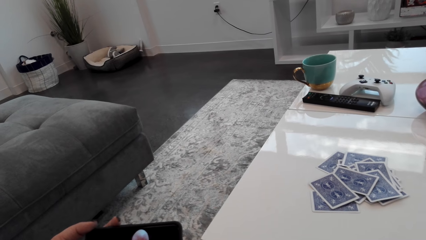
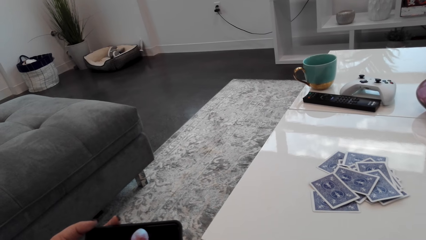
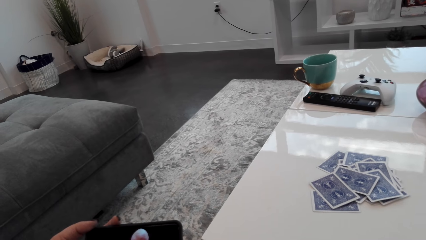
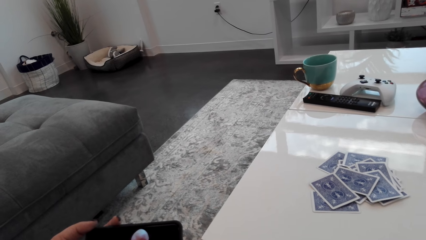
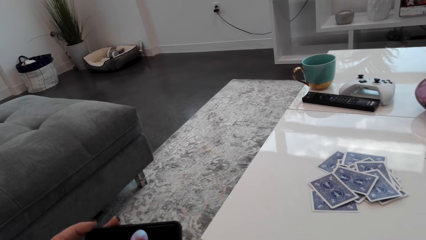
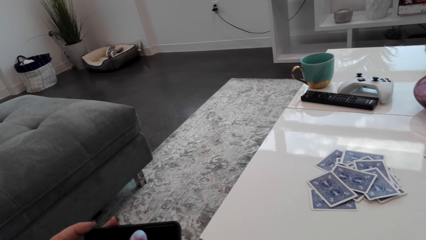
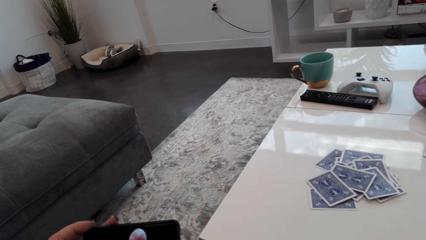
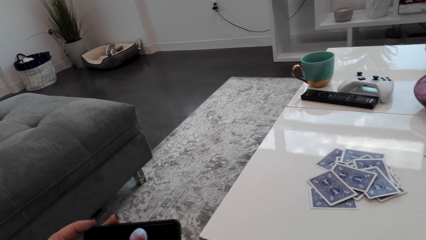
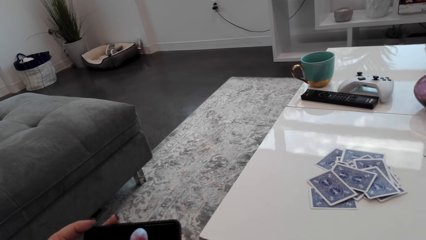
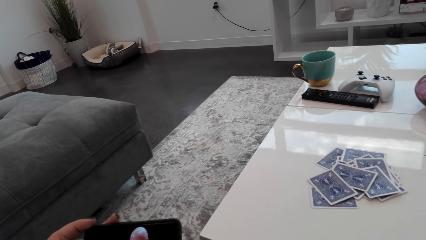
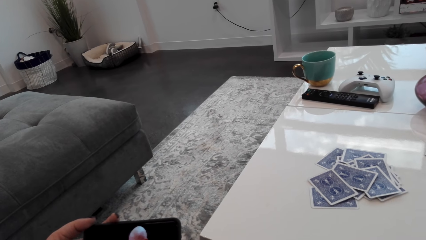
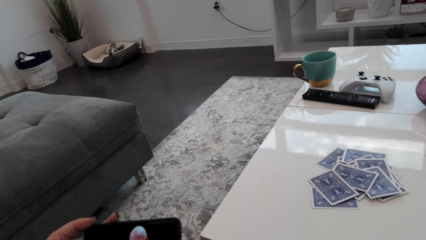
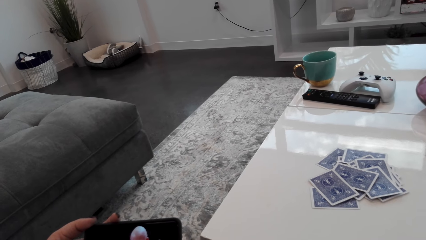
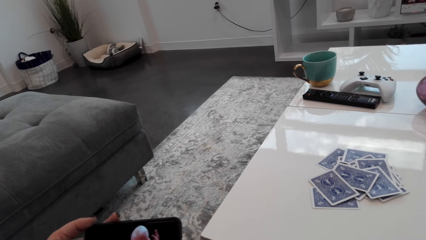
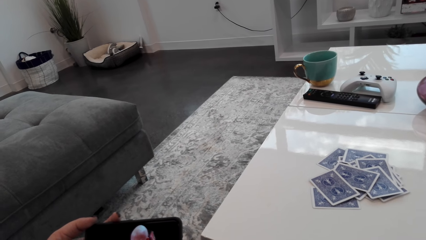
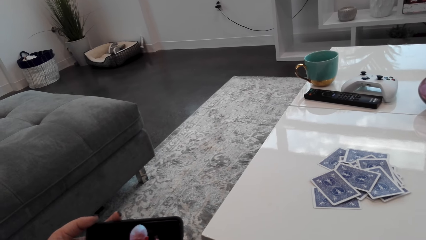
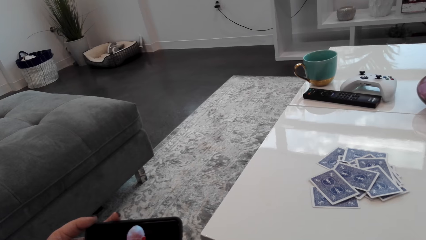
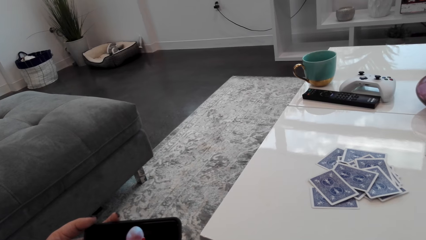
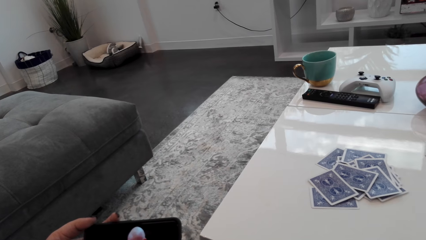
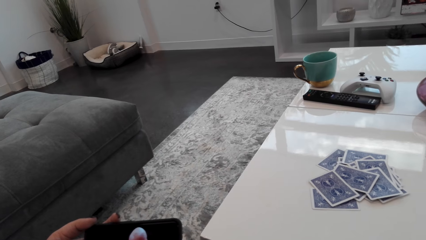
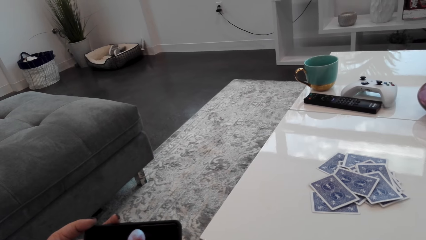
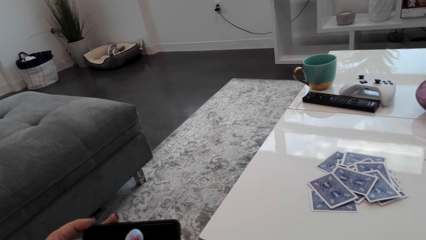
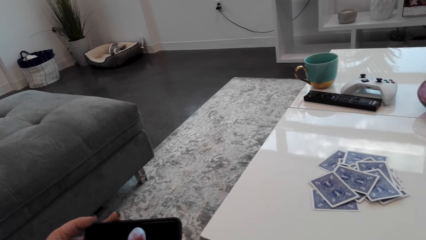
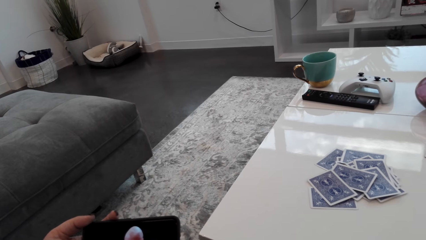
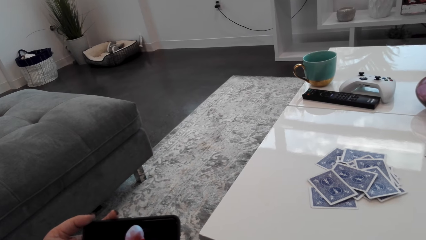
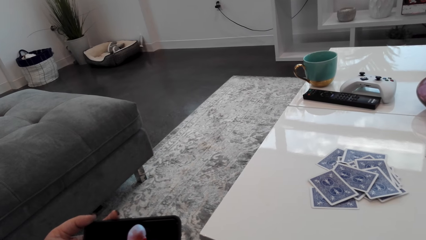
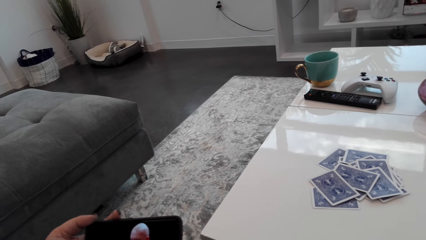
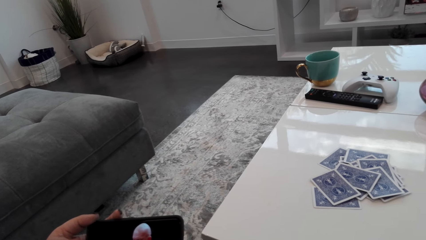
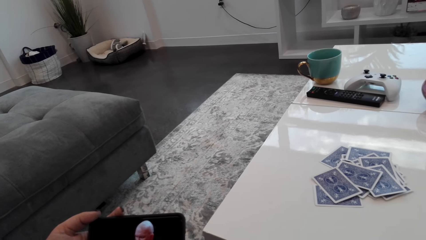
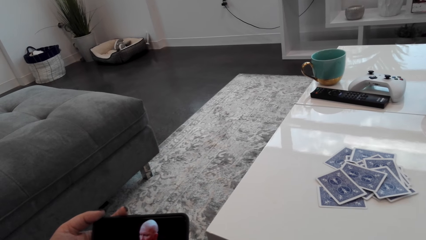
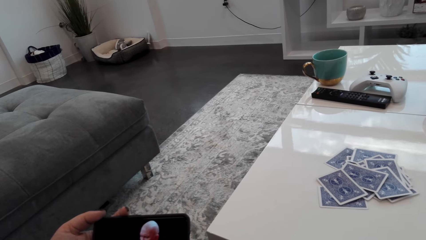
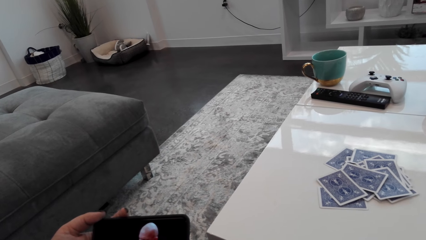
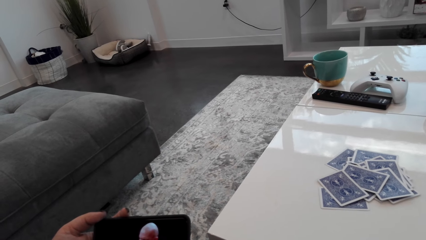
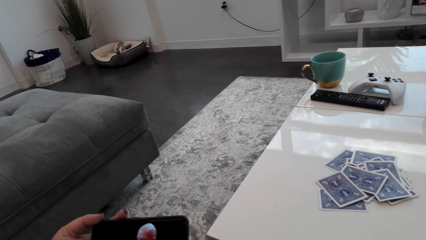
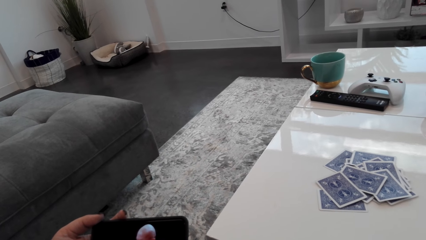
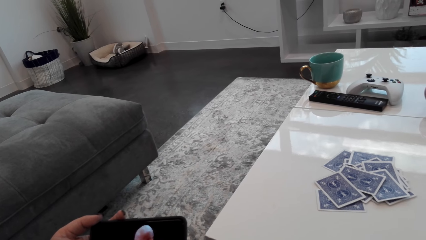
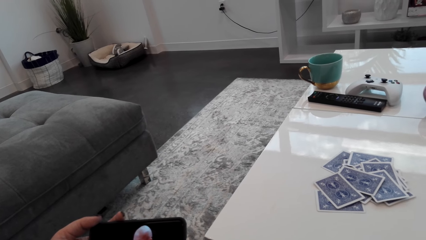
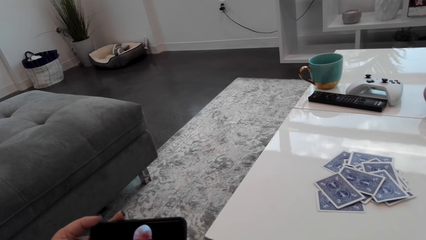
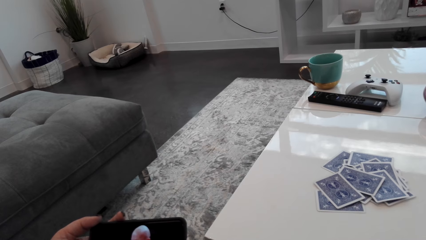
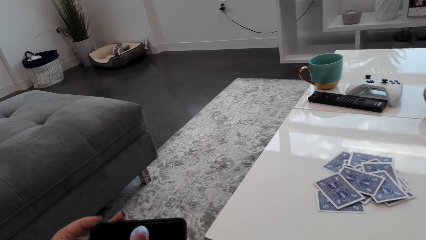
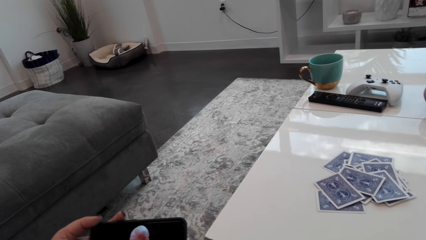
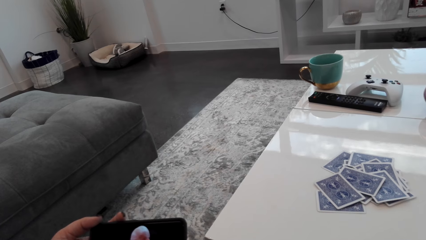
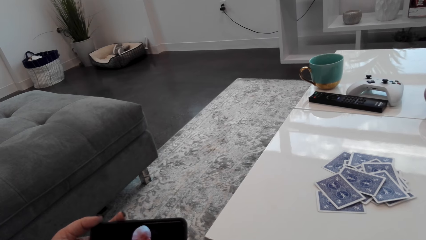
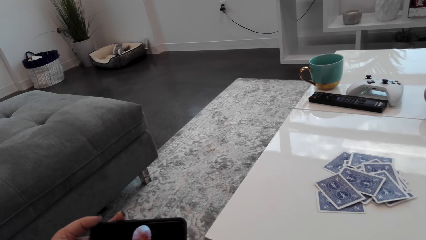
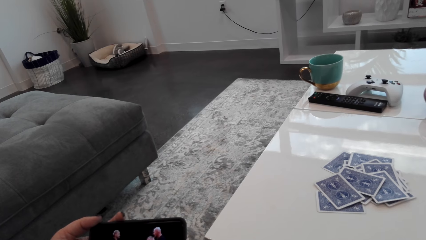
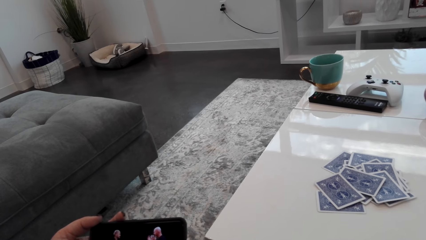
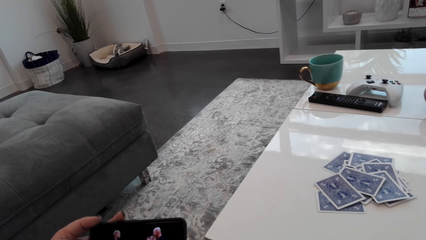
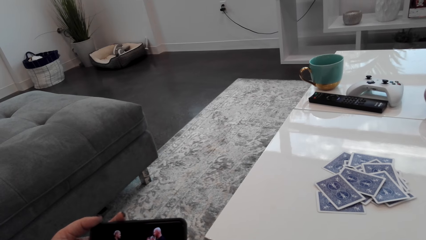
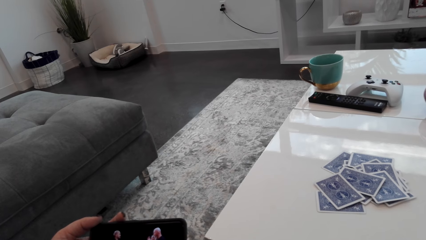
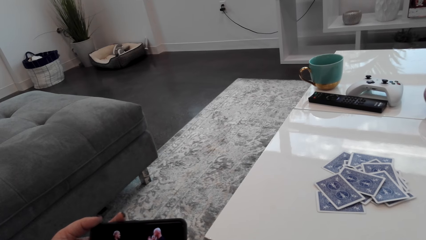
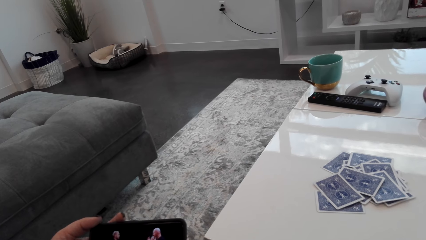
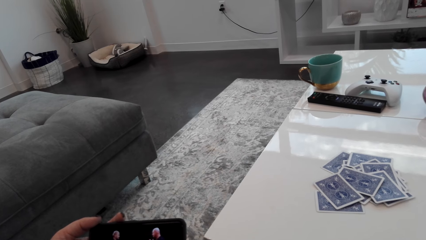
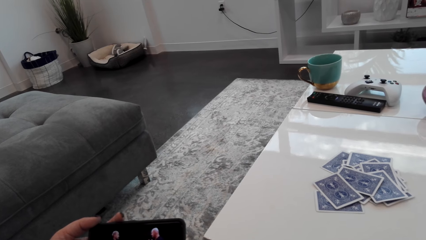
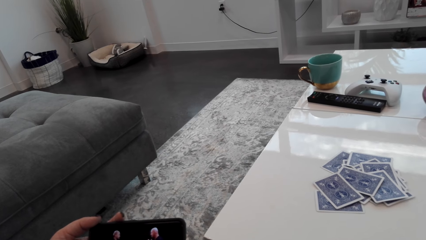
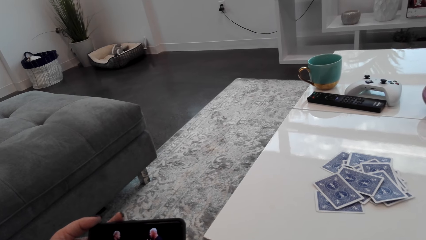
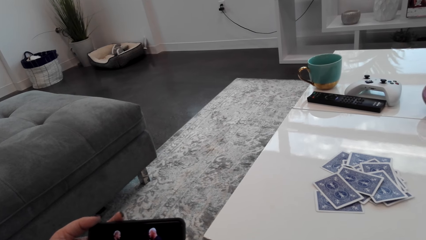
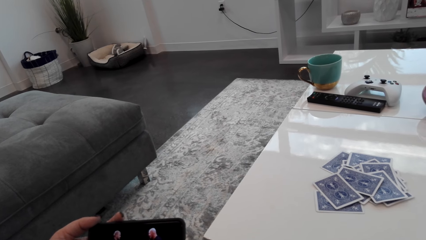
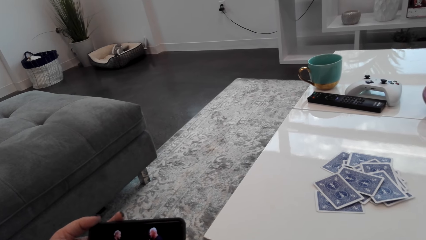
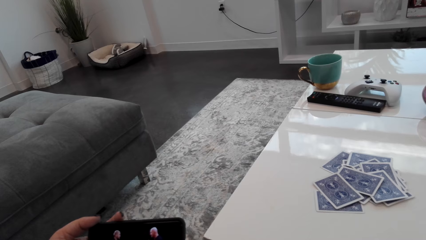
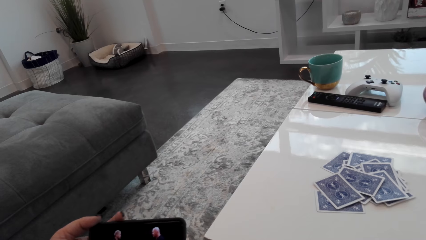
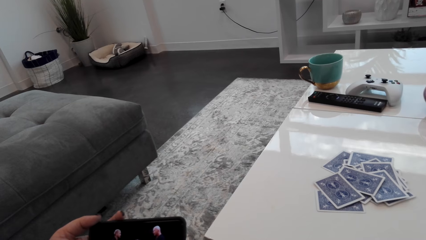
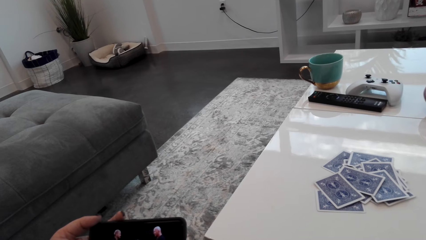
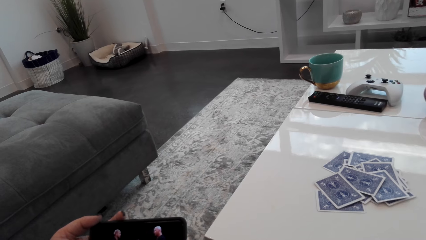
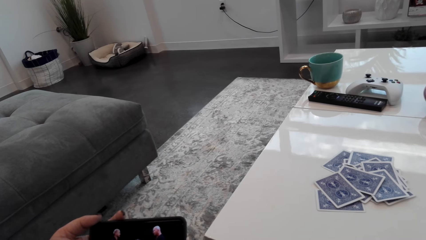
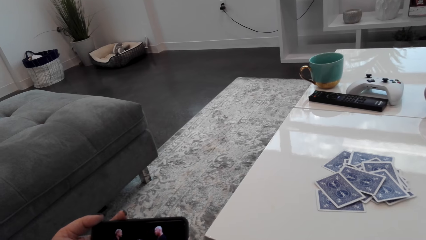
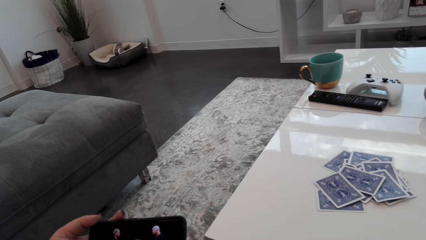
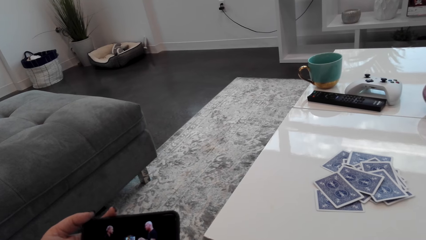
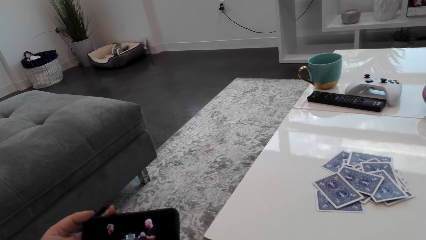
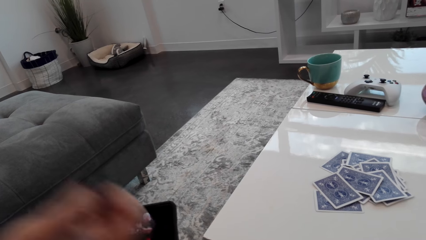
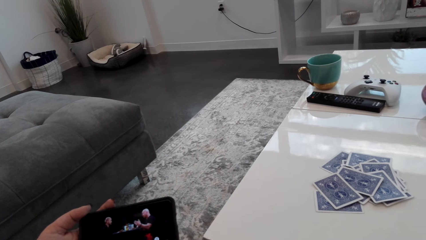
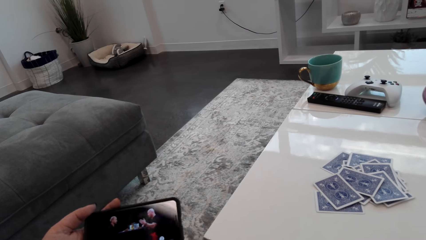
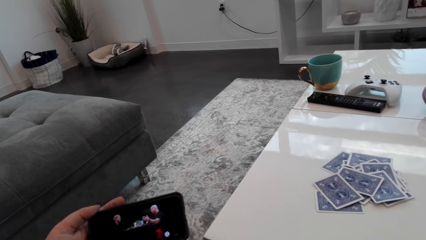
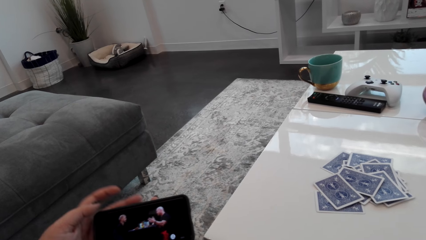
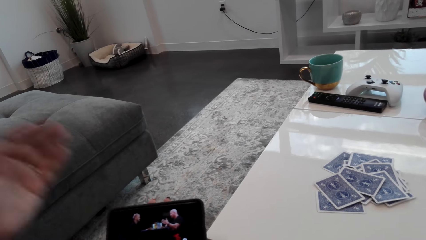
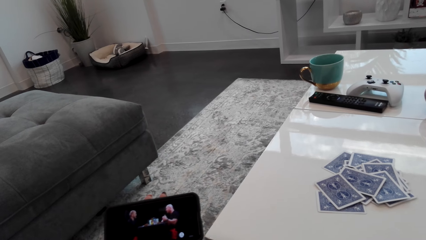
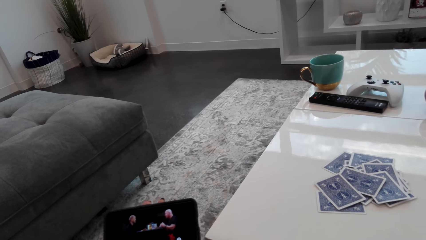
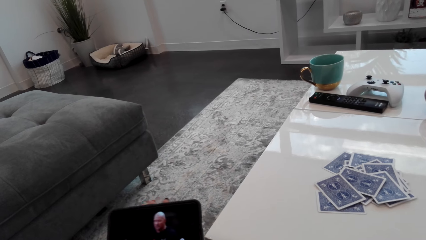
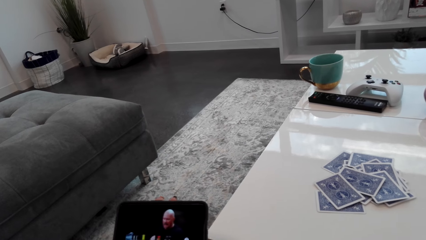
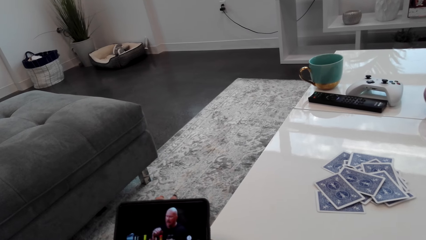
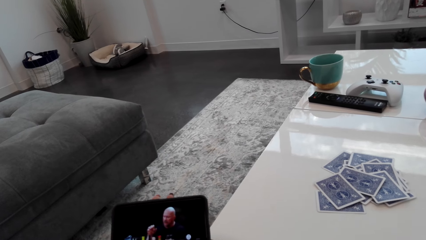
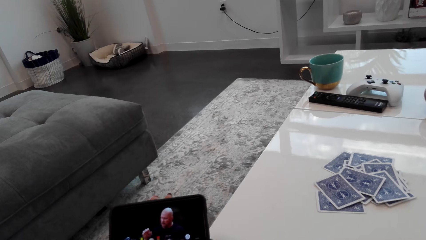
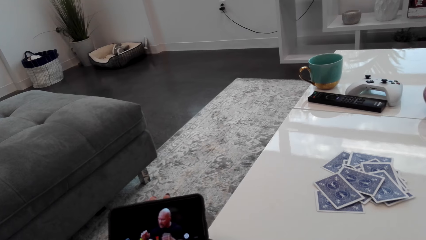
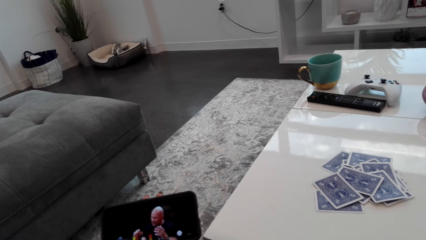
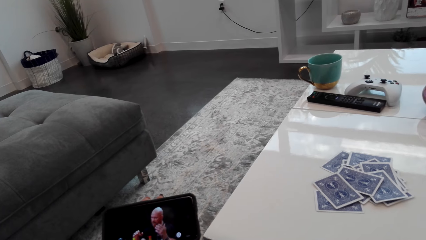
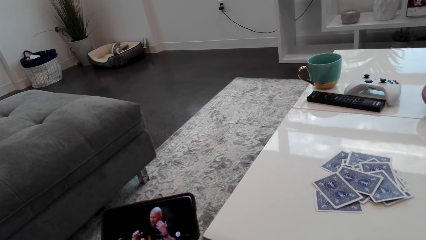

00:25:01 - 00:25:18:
The camera wearer is watching. They move the left hand. They watch the phone.
